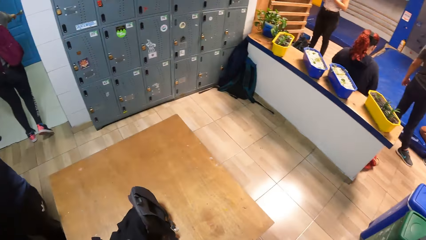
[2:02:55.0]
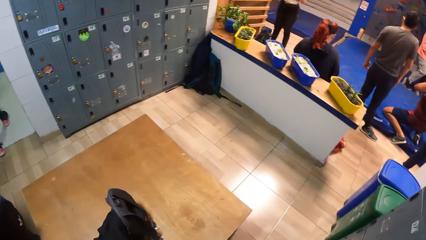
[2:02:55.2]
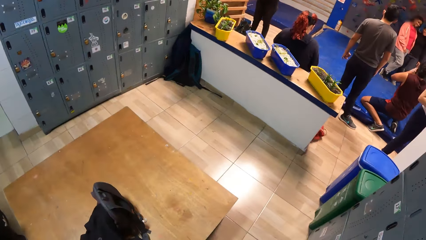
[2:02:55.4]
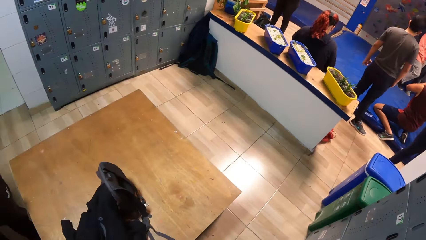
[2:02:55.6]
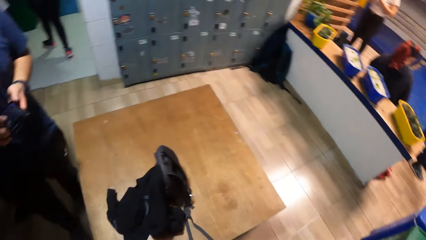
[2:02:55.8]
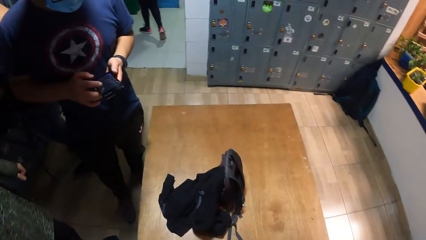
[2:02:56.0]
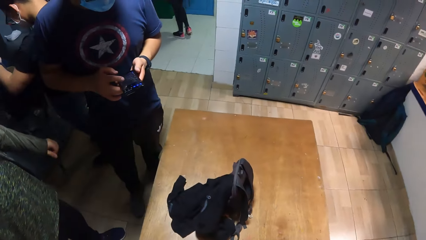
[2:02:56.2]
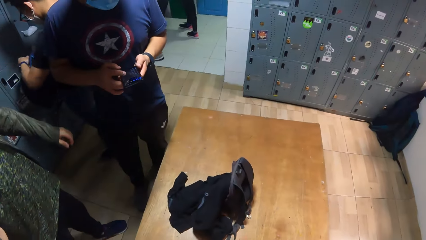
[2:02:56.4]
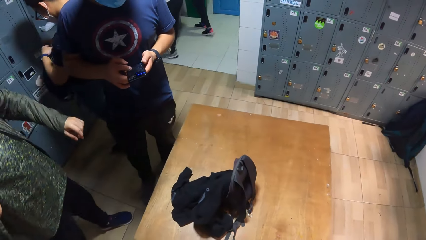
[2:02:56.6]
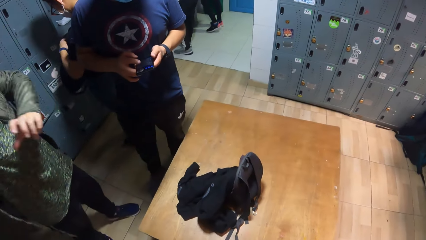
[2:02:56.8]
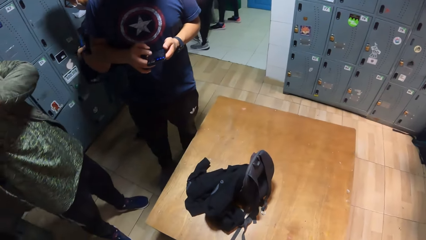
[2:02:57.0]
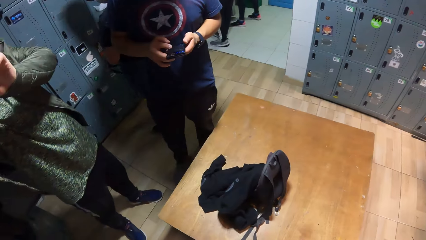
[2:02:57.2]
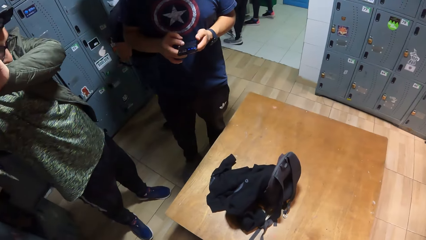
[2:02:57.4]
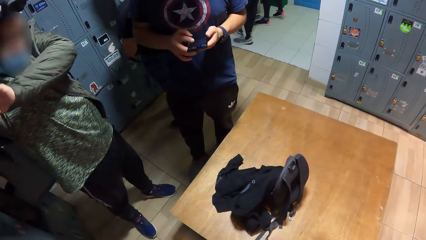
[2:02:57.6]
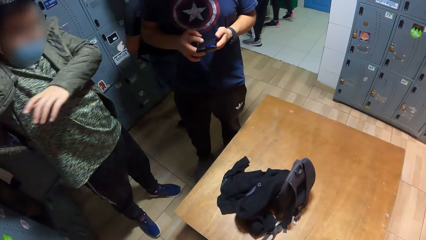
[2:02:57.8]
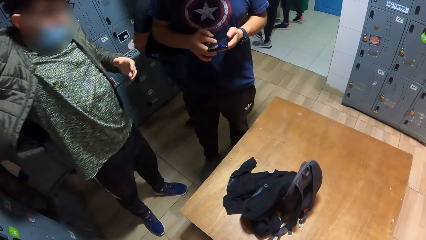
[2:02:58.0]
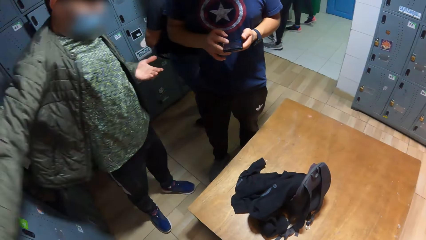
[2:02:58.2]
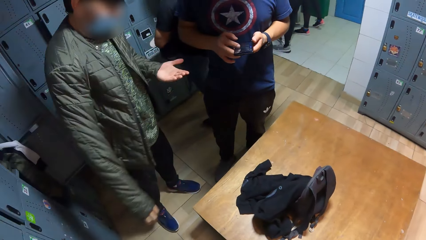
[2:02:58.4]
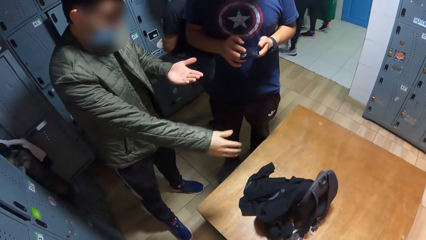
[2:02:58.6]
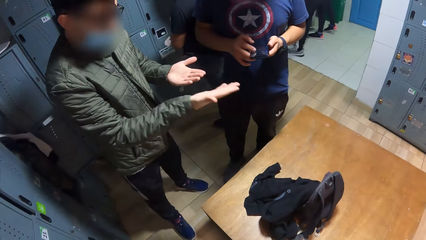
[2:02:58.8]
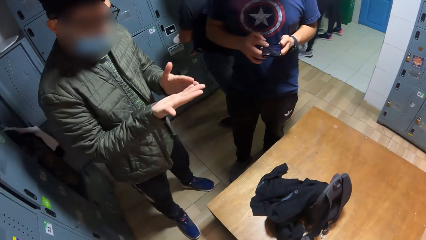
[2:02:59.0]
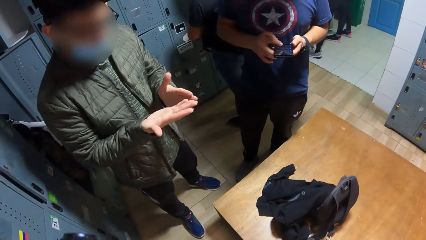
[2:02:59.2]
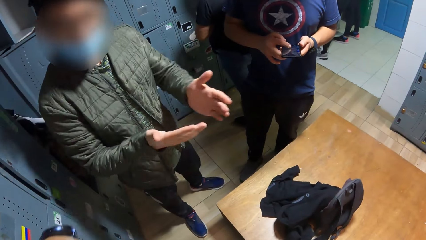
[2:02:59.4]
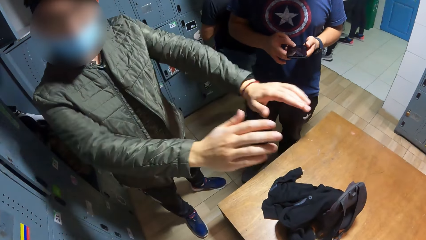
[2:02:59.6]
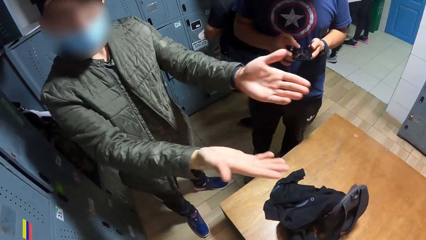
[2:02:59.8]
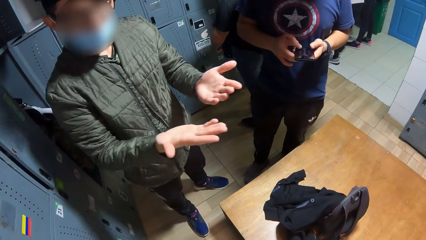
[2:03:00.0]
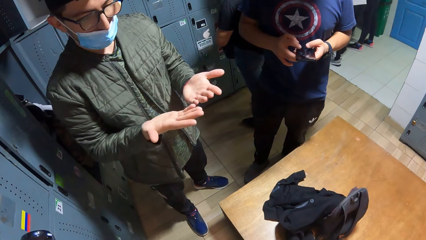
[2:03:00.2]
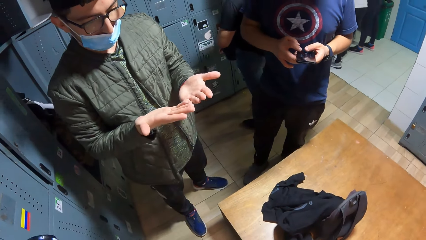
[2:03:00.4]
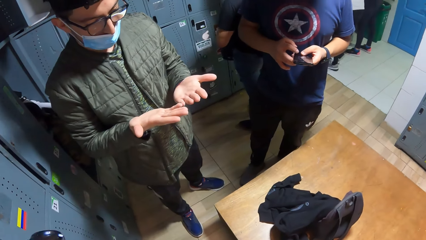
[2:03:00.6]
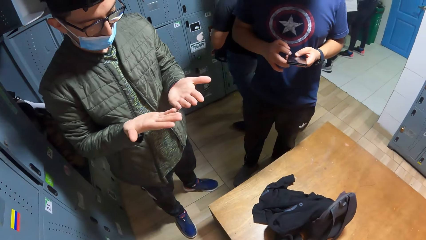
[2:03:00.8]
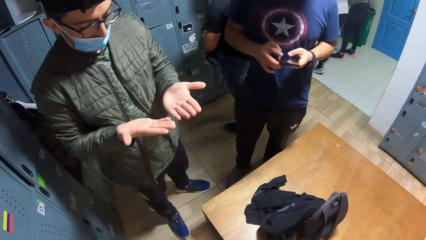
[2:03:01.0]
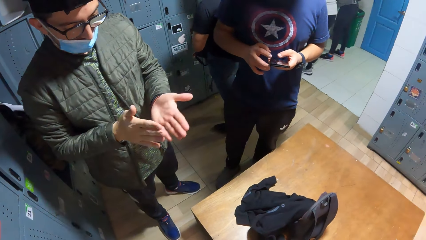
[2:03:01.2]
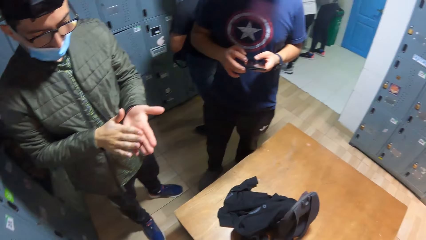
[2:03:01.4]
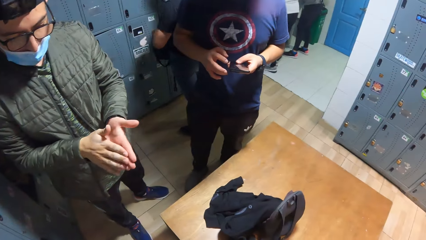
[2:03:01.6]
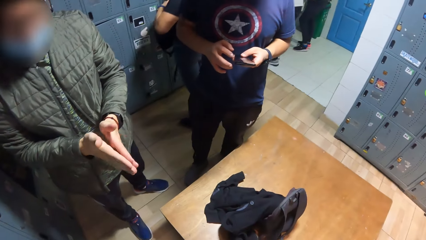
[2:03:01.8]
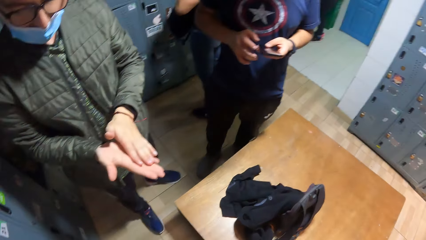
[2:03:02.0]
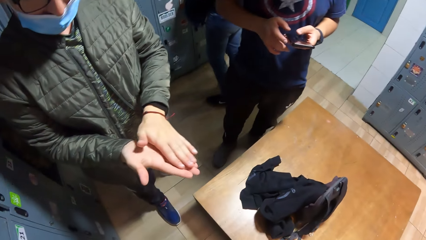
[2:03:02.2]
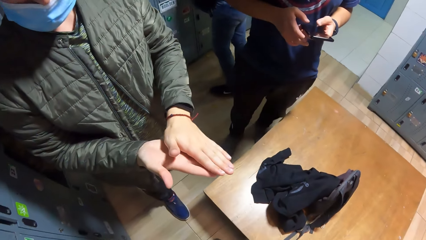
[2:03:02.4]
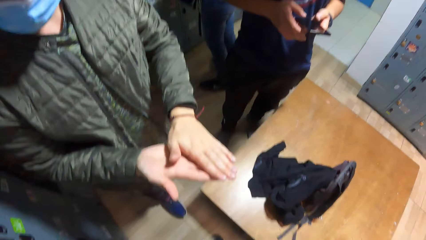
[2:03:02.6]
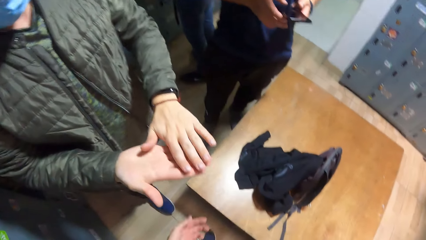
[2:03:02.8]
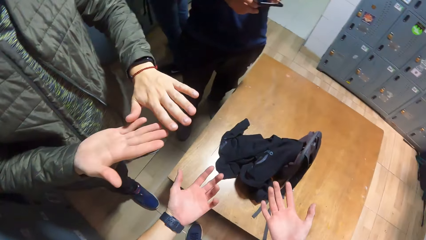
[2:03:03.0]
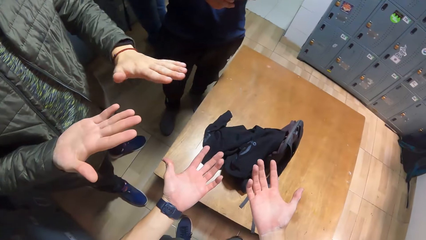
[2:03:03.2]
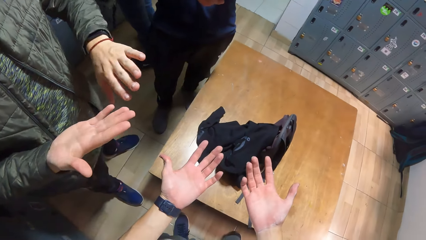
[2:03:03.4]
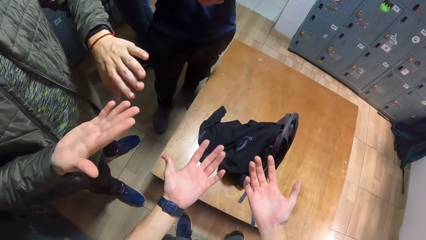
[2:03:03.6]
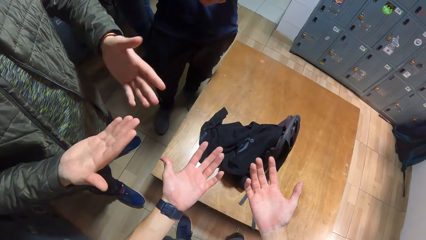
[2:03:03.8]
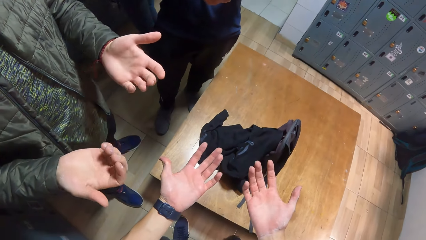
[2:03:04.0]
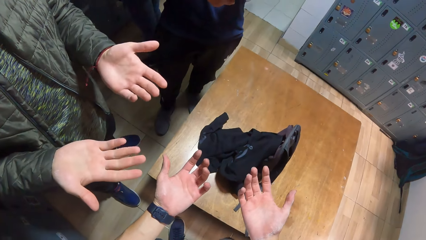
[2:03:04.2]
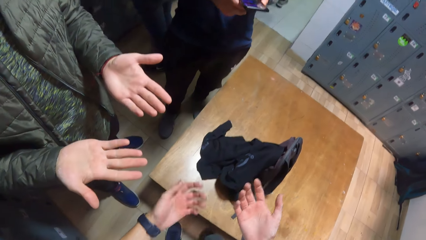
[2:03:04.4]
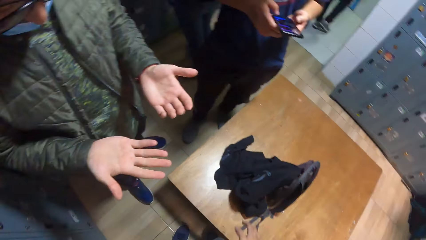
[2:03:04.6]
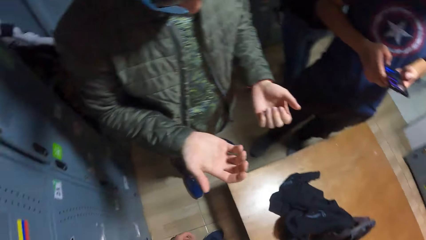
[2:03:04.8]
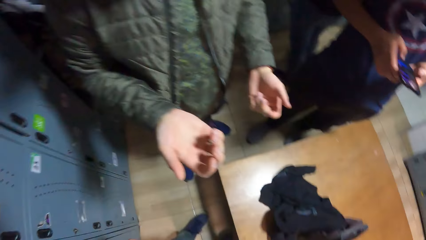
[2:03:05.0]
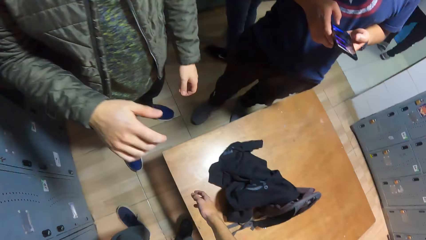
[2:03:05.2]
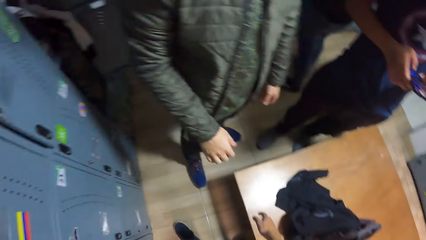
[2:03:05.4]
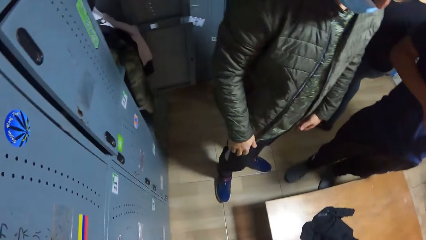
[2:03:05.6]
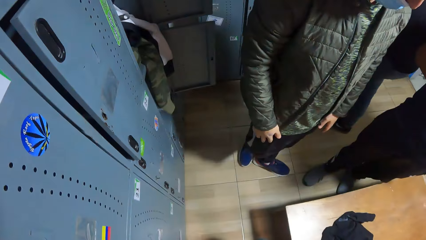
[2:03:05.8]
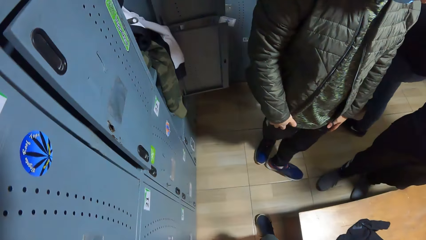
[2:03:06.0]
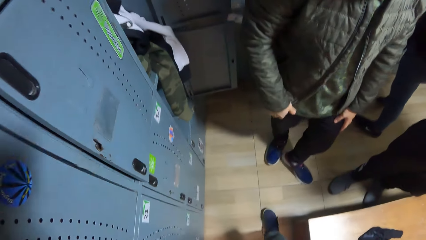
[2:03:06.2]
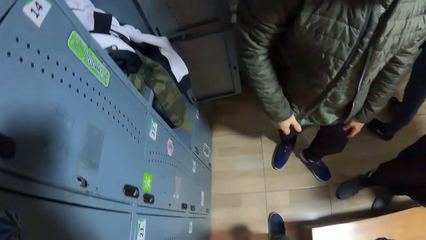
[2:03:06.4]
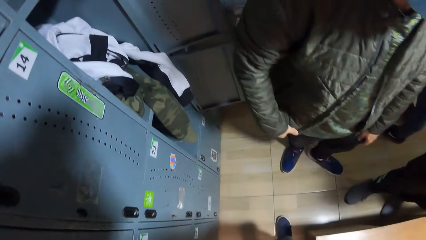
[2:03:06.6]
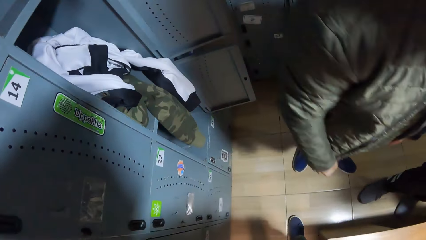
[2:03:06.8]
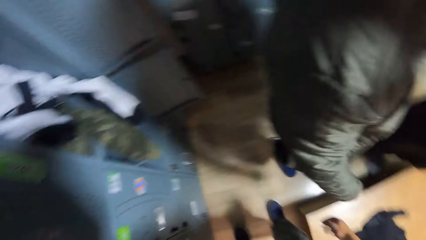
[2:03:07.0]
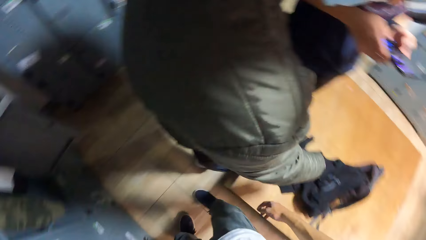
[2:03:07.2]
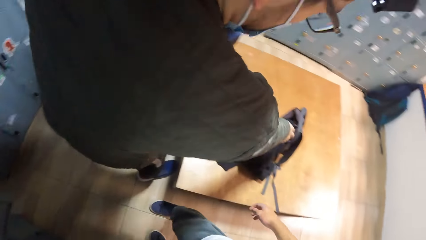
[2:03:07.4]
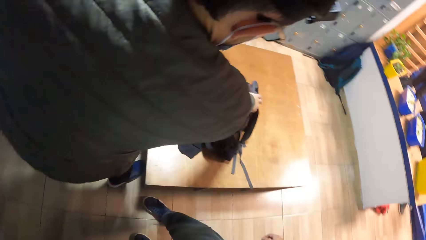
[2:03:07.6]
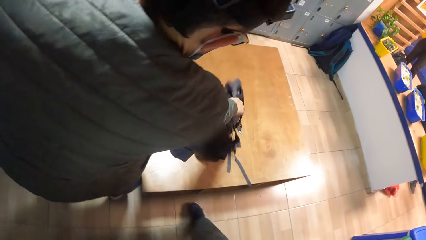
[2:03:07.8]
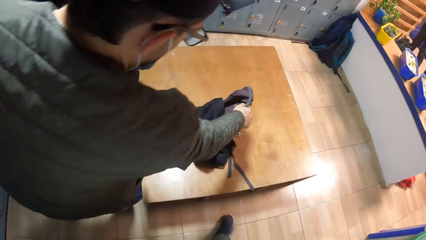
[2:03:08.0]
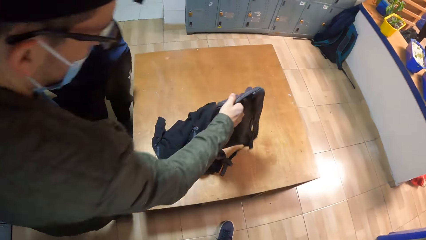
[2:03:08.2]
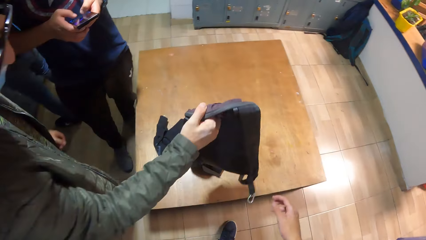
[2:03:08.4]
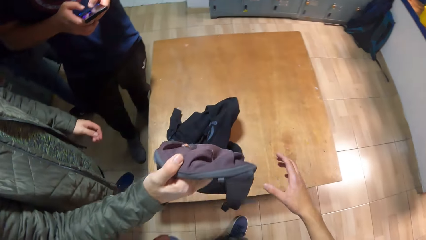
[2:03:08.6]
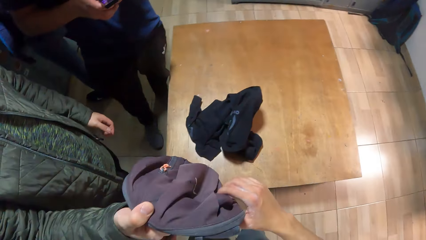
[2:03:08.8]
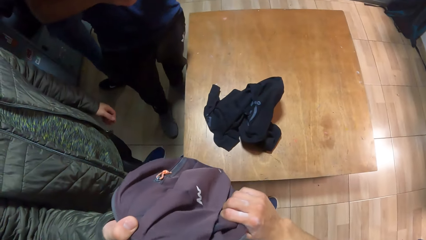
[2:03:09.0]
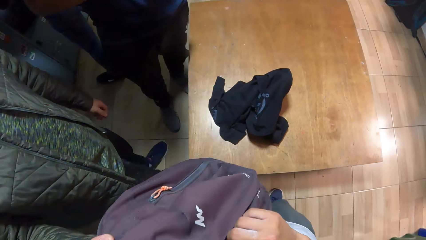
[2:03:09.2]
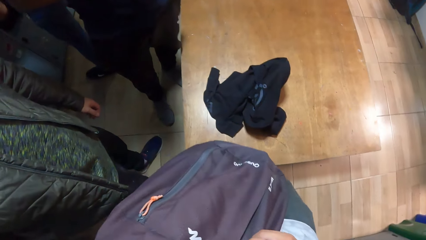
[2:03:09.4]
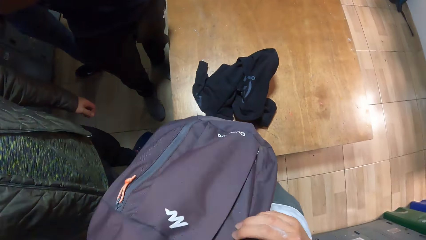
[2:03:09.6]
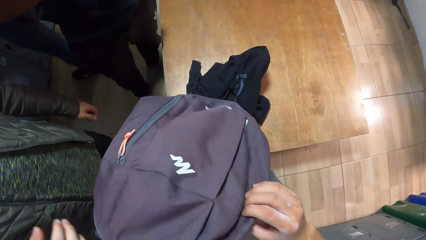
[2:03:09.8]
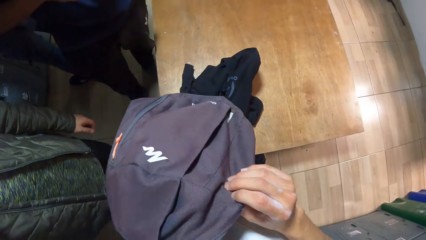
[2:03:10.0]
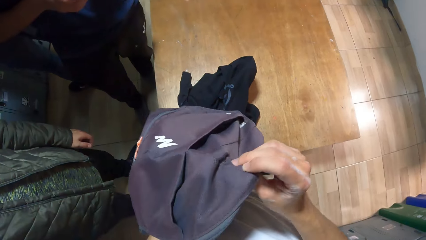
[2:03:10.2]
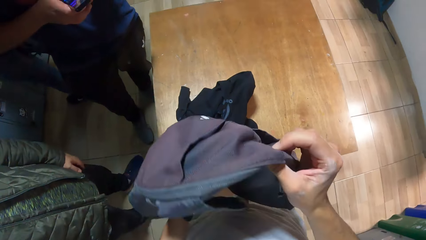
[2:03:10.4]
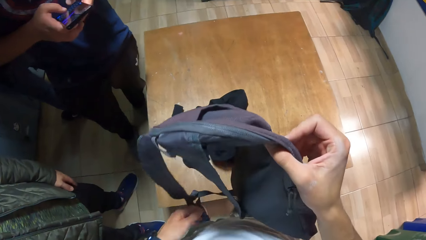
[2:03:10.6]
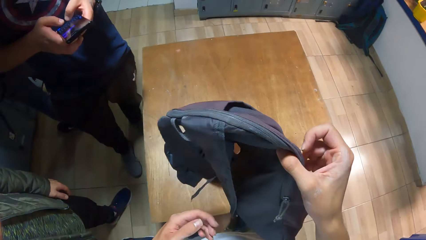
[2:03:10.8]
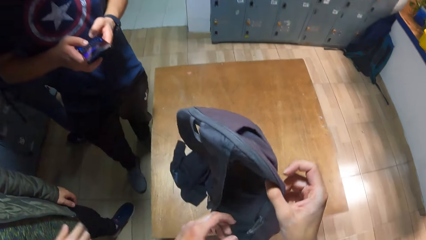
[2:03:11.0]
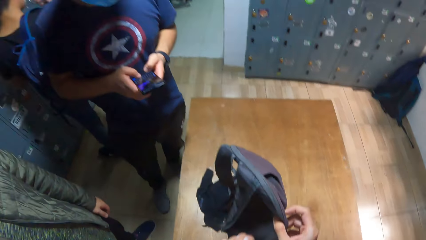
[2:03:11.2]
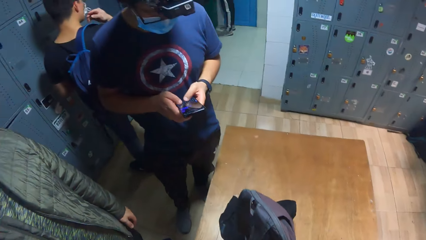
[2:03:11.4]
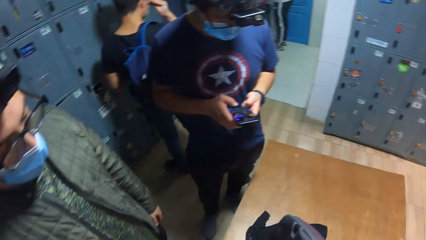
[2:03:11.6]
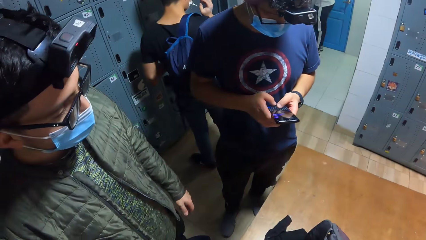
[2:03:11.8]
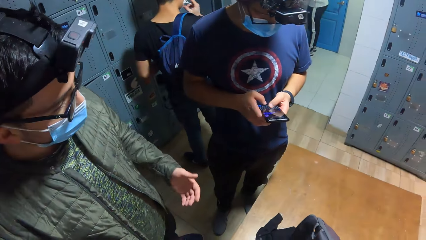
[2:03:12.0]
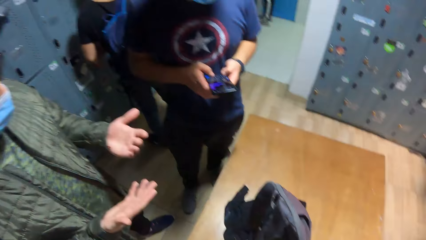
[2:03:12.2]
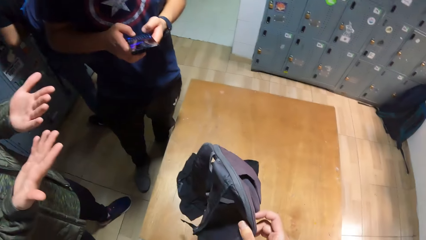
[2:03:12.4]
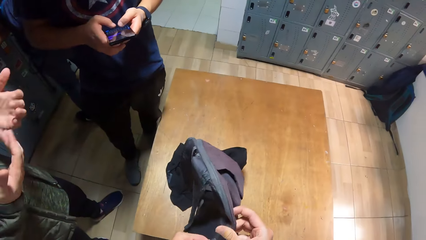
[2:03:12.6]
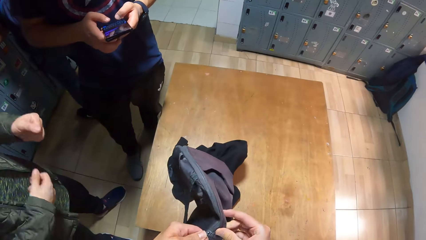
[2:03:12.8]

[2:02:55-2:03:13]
The camera wearer looks around. A man straightens the jacket and moves the hands. The camera wearer moves the hands. The man rubs both hands. The camera wearer looks at the hands. He moves the hands. He looks around. The man picks up a bag from the bench with his right hand. The camera wearer collects the bag from the man with his right hand. He touches the bag. He looks at the bag. He looks around. He unzips the bag with his left hand.
